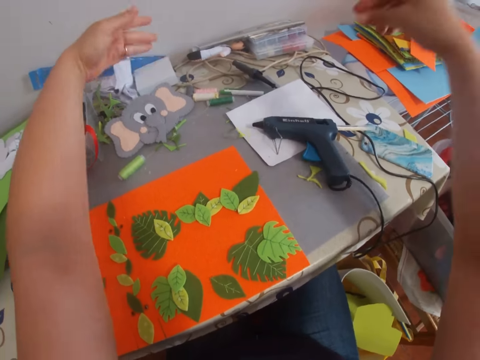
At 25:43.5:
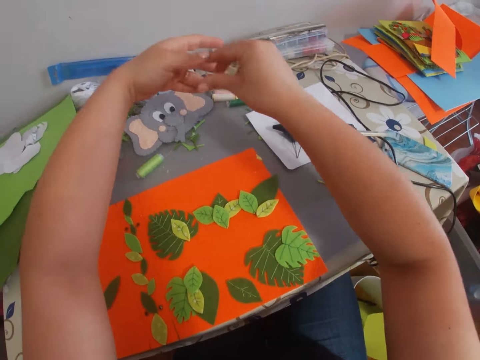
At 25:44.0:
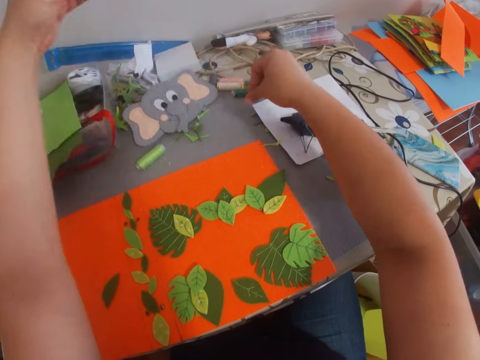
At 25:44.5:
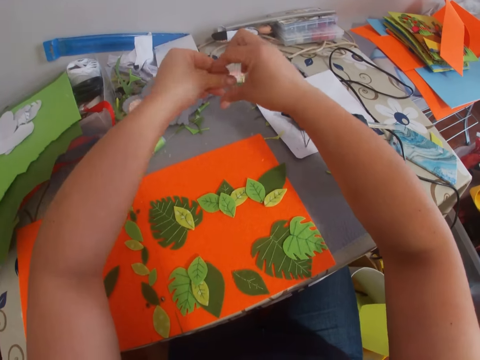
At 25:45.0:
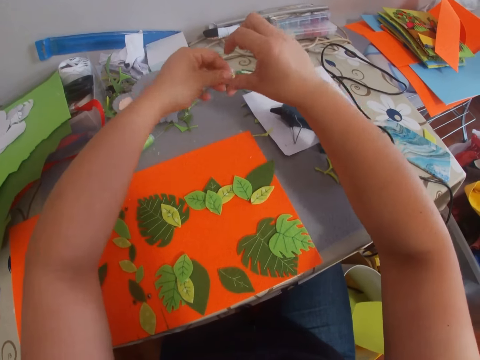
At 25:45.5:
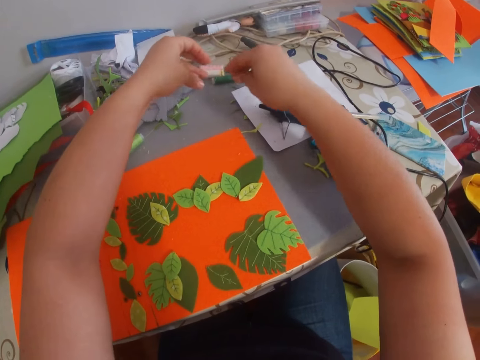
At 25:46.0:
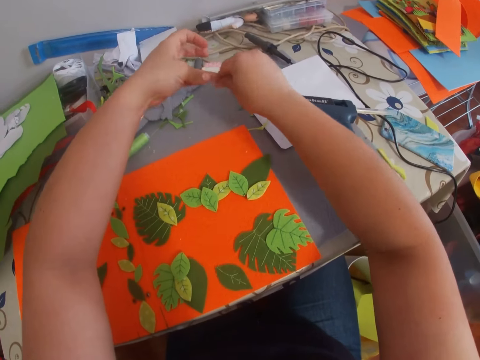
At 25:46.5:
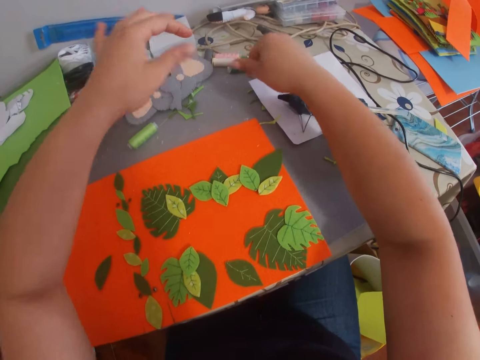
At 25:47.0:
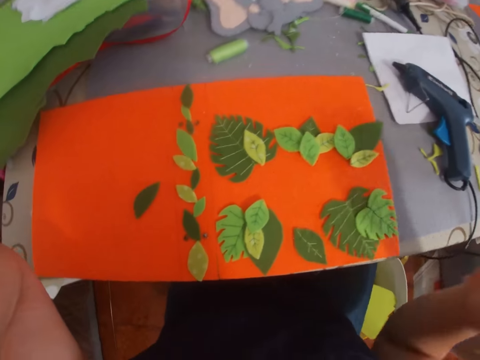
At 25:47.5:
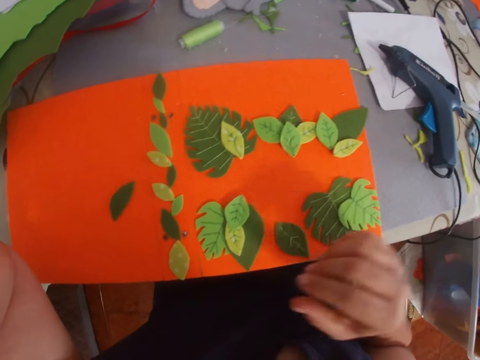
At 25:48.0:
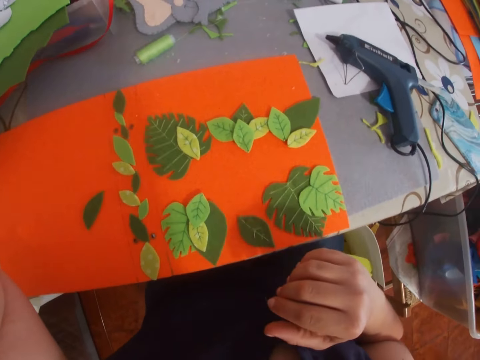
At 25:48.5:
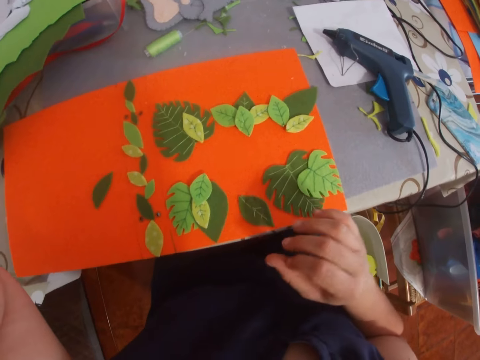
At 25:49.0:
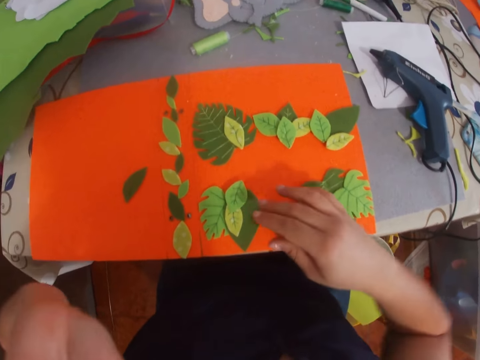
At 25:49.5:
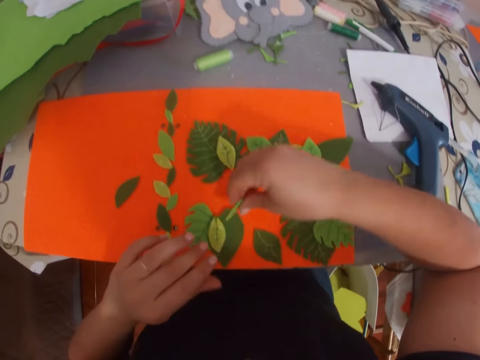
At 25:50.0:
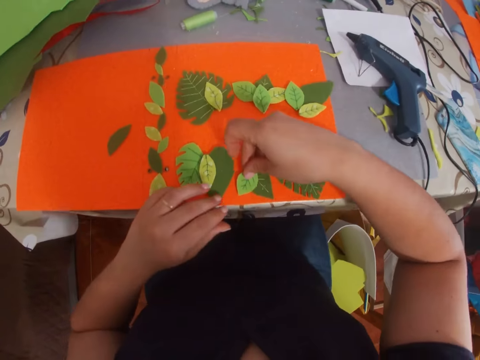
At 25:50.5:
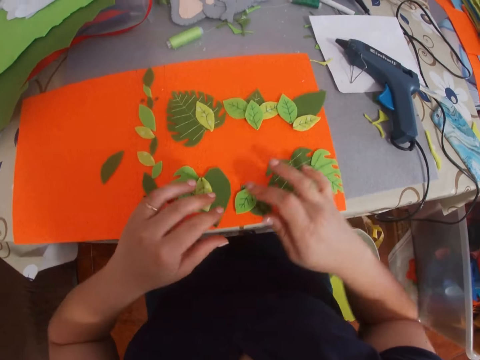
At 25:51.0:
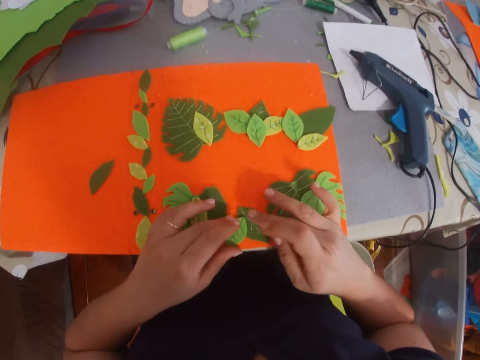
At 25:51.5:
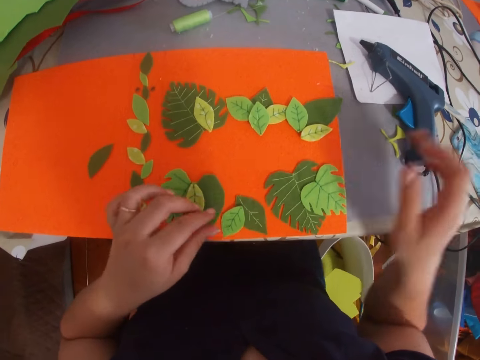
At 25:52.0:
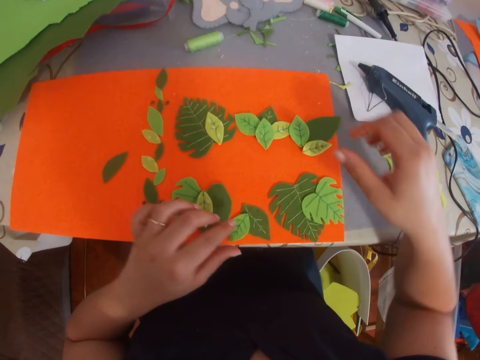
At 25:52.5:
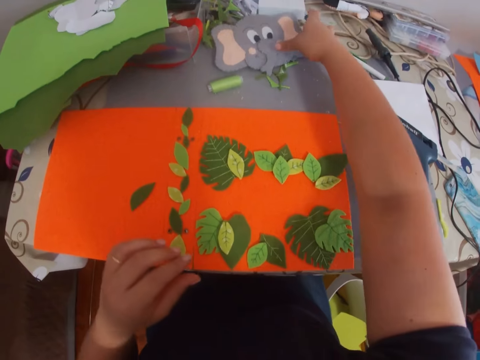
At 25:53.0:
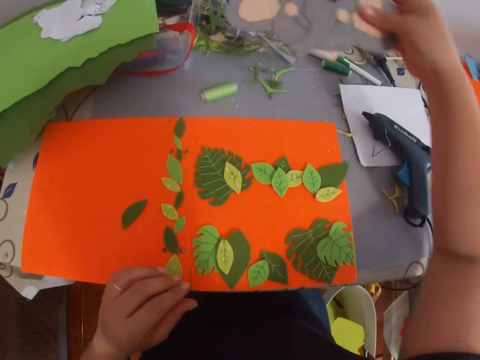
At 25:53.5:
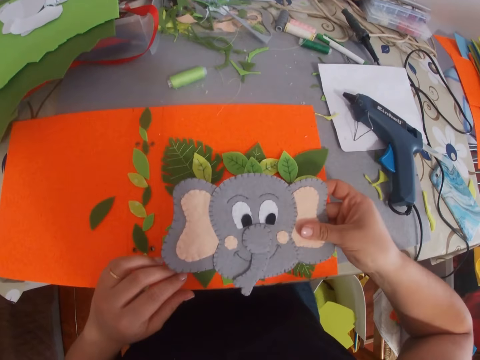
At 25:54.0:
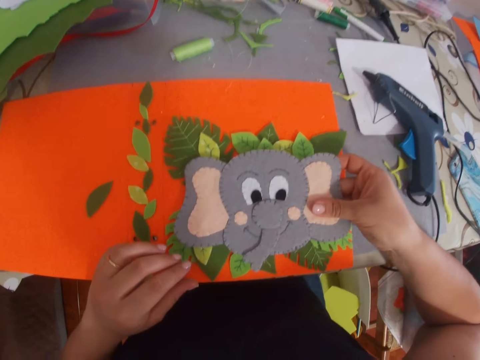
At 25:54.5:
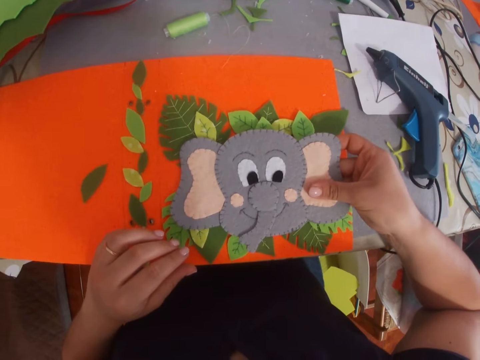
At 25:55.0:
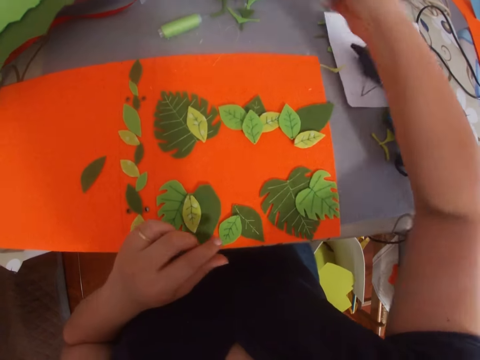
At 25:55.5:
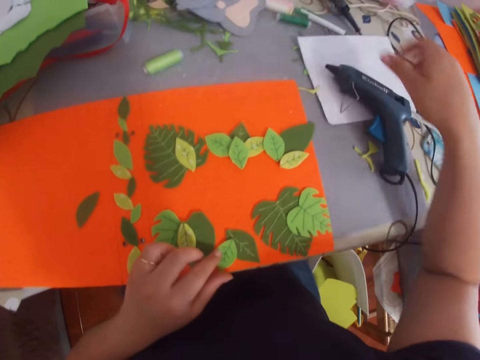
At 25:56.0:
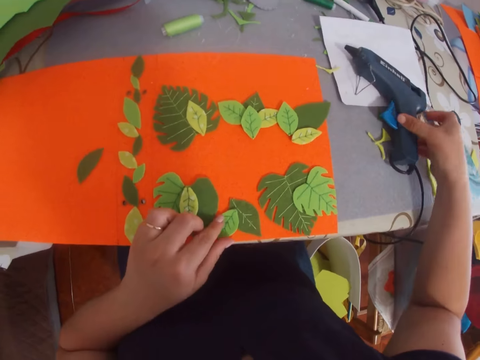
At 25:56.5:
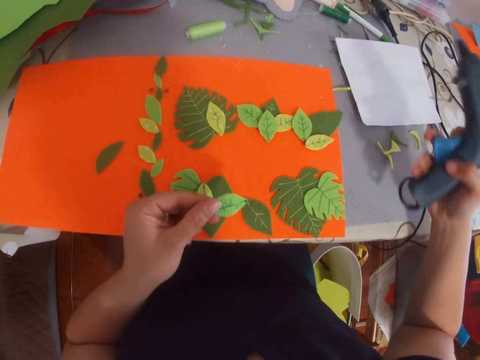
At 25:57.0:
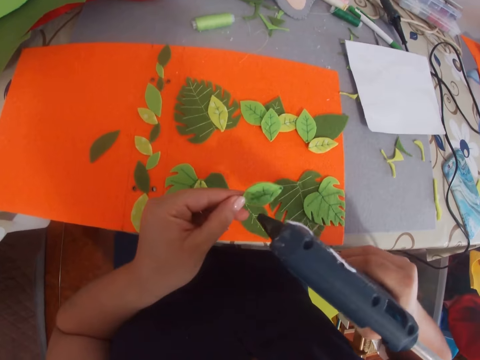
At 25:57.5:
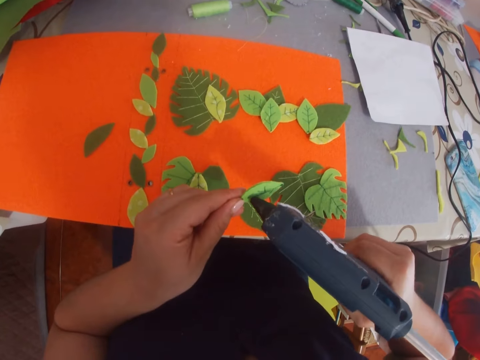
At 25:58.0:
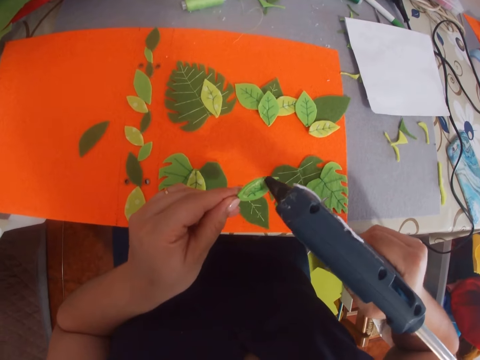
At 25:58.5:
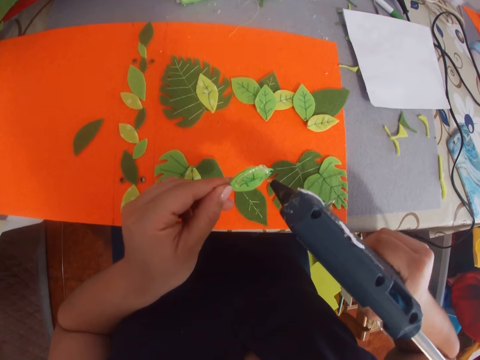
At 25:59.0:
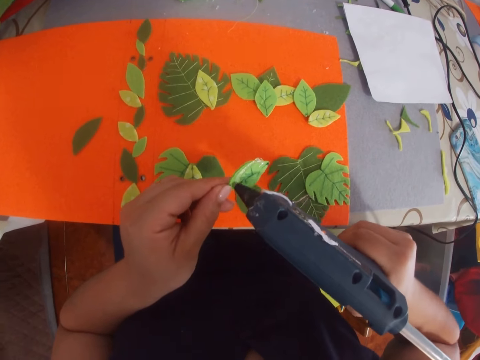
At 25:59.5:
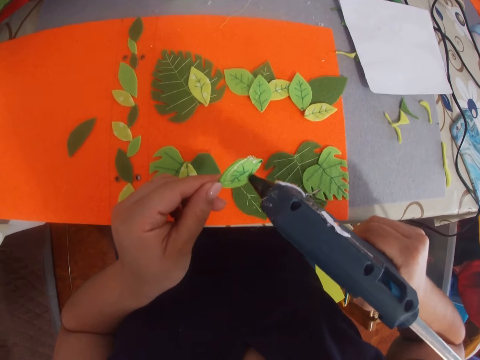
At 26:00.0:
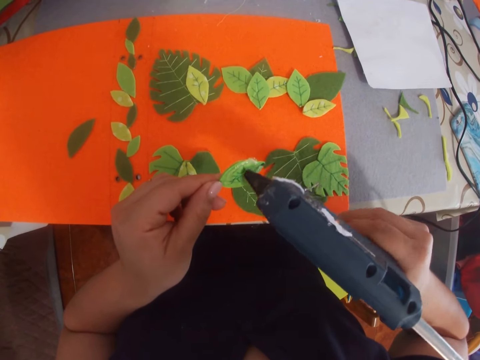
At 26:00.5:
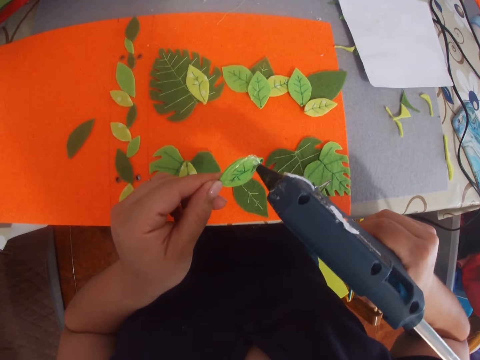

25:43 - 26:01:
The camera wearer removes glue on hands. They pick a craft paper. They arrange the leaf on the piece of paper. They put down the craft paper. They pick a piece of decorated paper or craft material from the table. They place the decorated paper on the other piece of paper. They hold the craft material. They place the decorated paper on the table. They pick a glue gun from the table. They apply the glue on the leaf.

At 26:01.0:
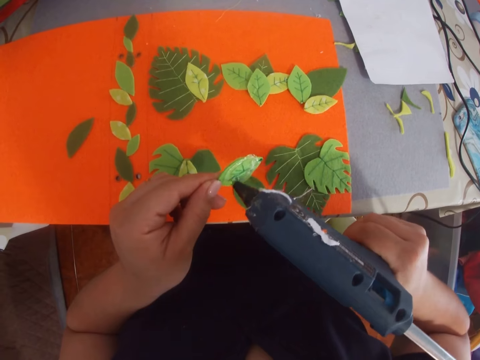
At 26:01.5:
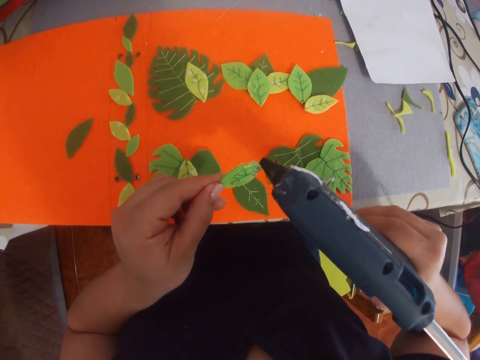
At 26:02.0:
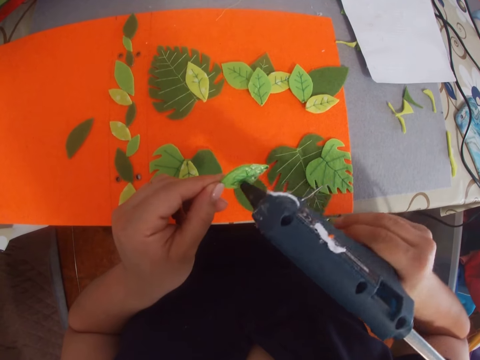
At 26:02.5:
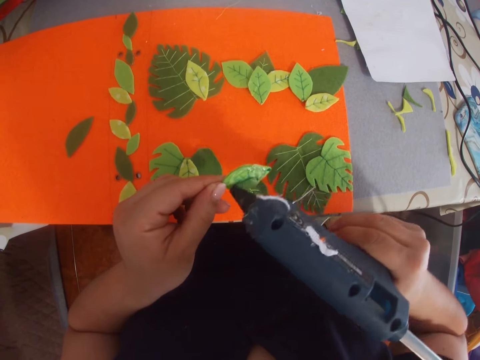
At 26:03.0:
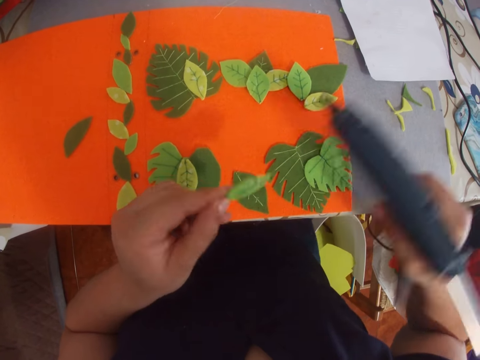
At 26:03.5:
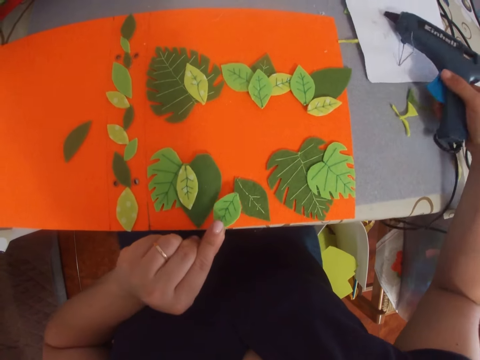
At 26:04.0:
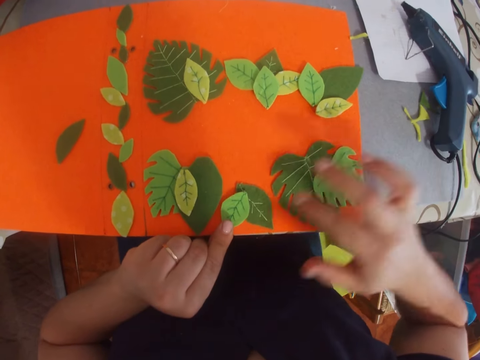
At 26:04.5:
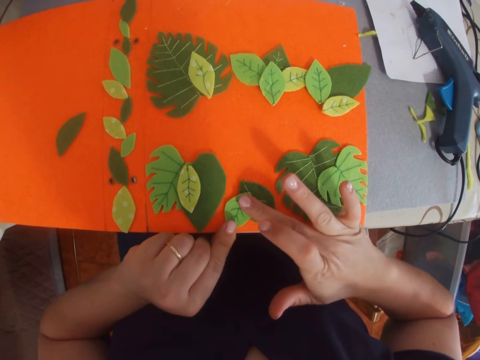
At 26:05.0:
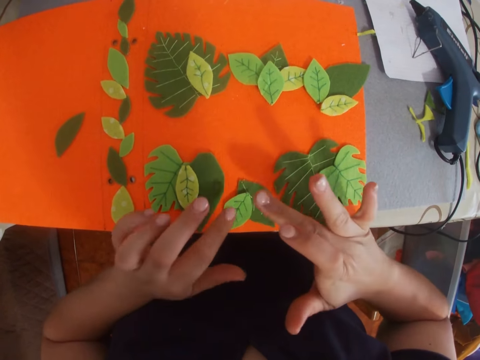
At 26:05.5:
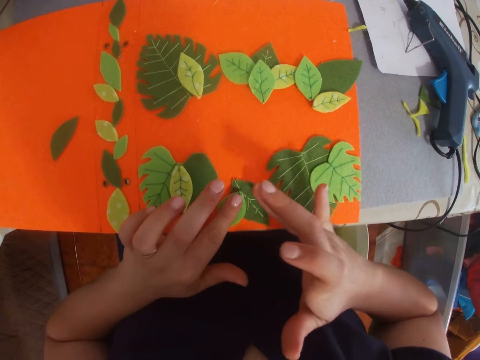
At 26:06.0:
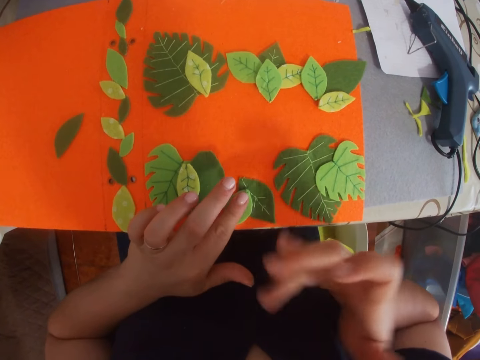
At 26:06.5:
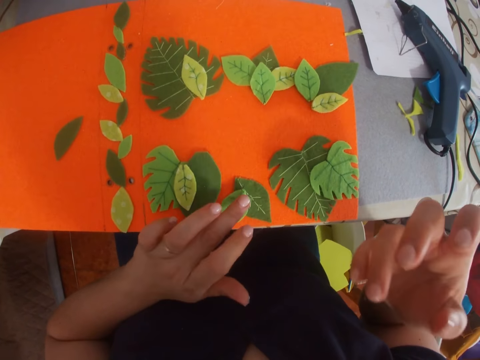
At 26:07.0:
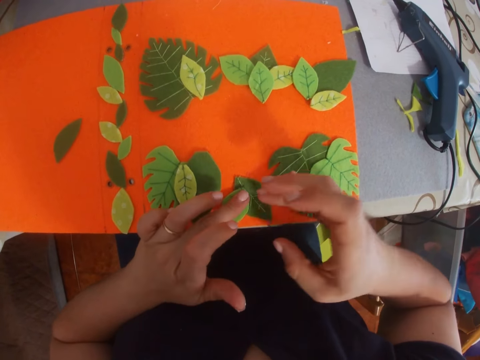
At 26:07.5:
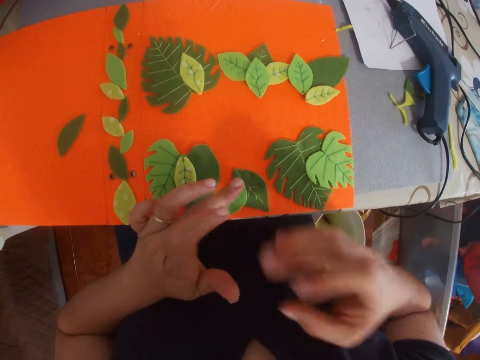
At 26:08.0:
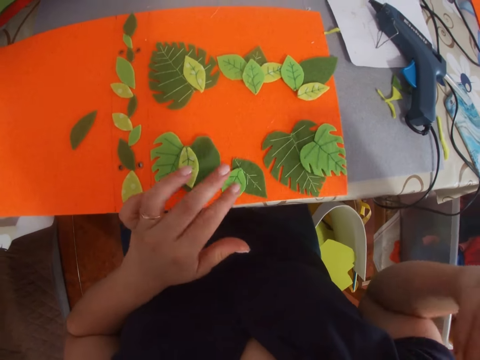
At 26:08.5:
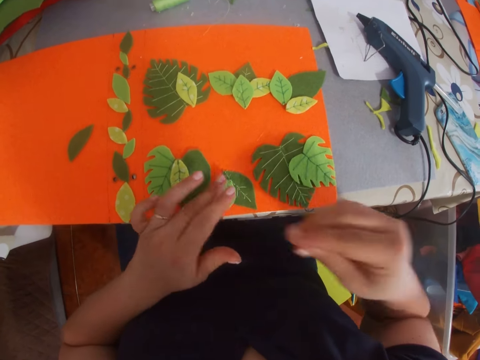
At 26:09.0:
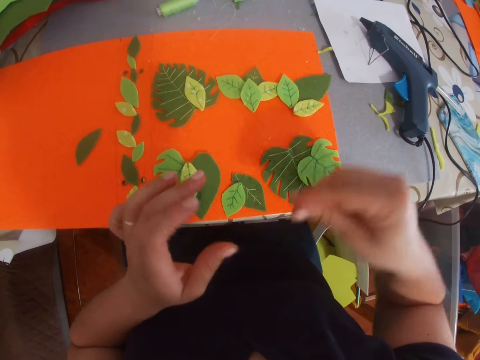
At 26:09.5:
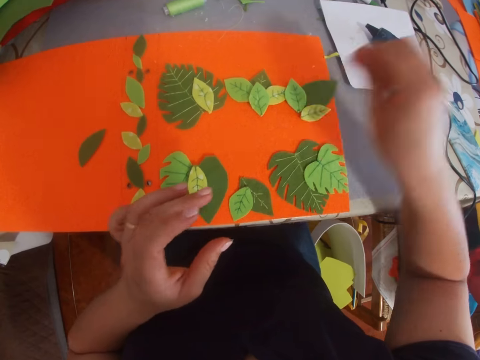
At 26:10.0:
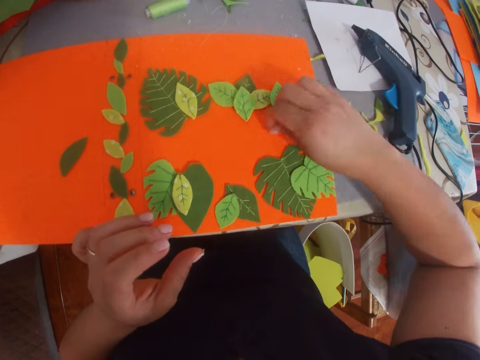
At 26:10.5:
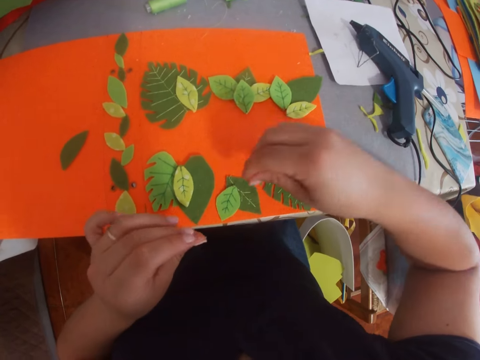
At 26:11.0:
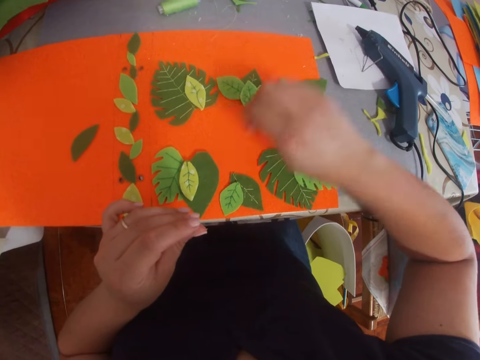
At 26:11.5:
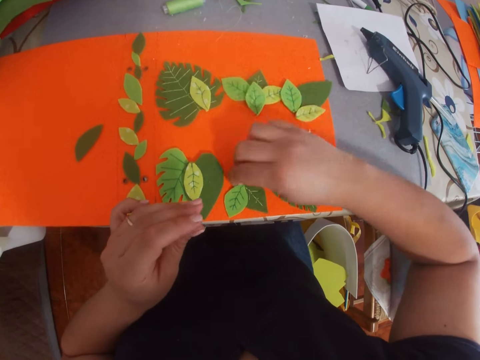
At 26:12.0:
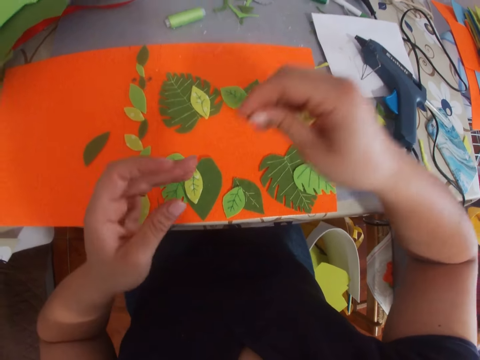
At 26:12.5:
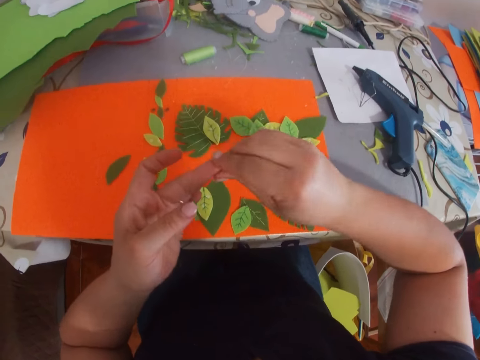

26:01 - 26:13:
The camera wearer places the glue gun on the table. She presses the leaf on the piece of paper. She sticks a craft paper. She removes glue from her fingers. She picks dry glue.
